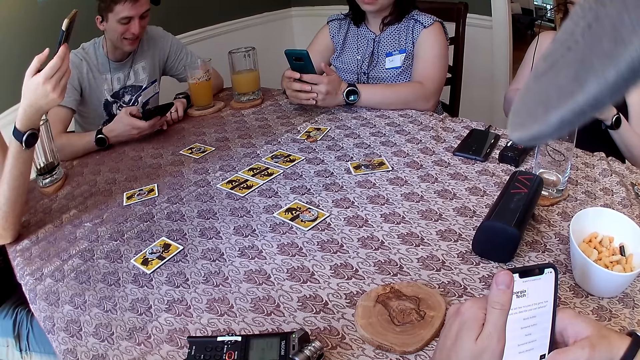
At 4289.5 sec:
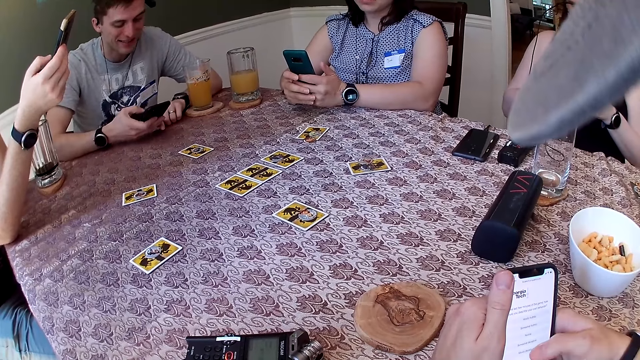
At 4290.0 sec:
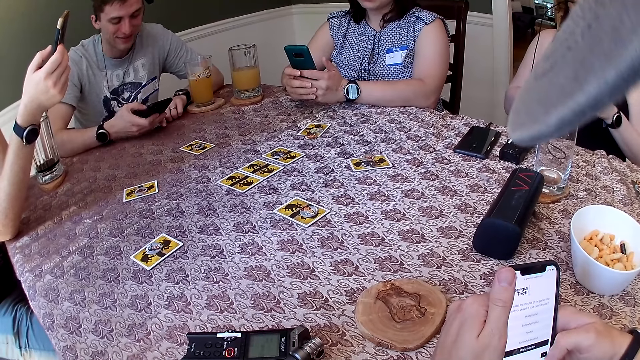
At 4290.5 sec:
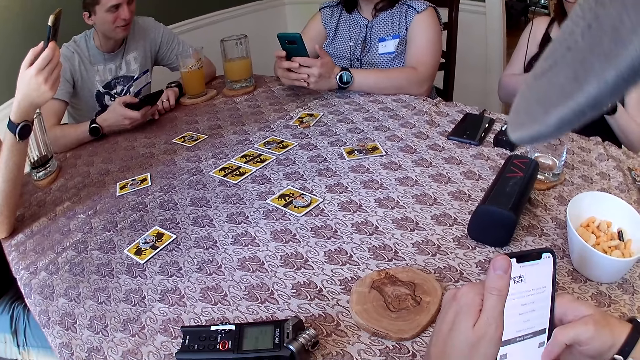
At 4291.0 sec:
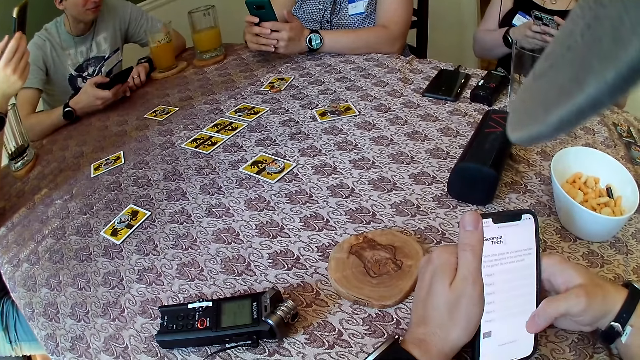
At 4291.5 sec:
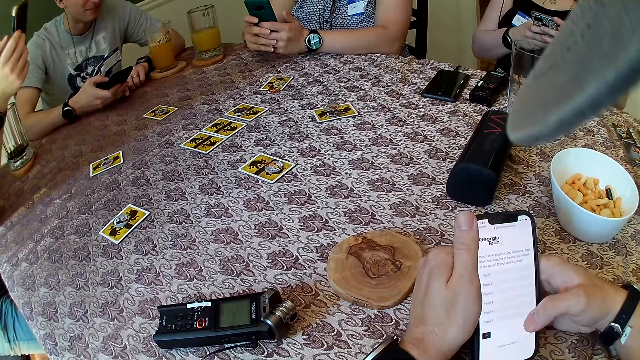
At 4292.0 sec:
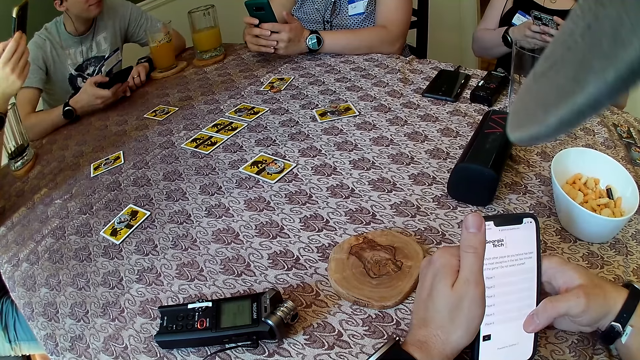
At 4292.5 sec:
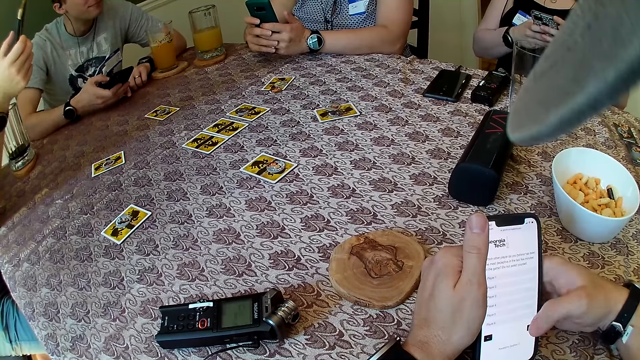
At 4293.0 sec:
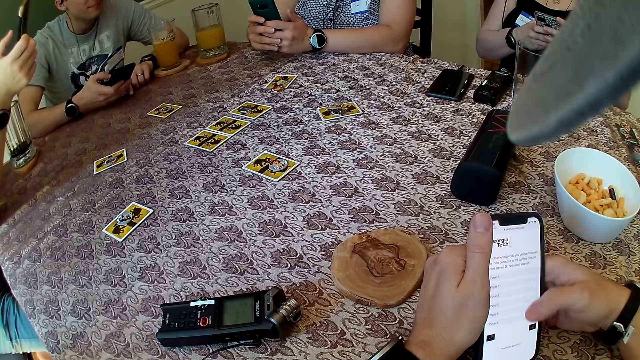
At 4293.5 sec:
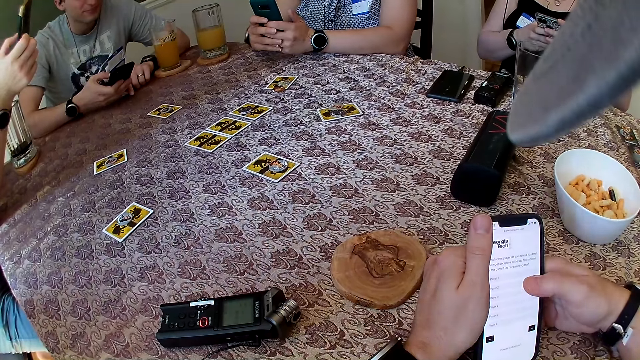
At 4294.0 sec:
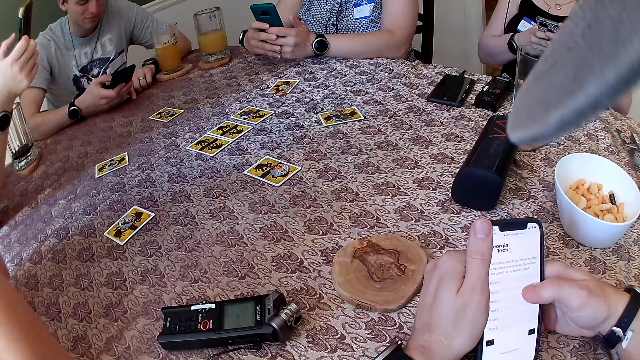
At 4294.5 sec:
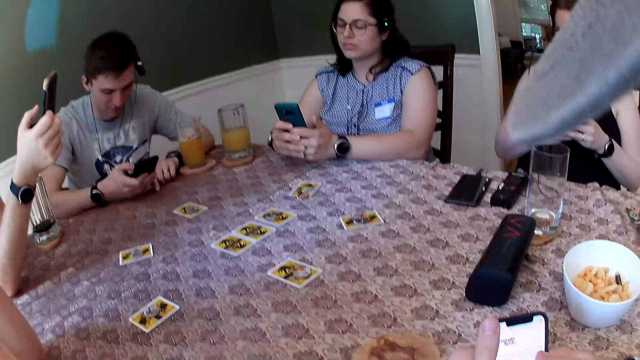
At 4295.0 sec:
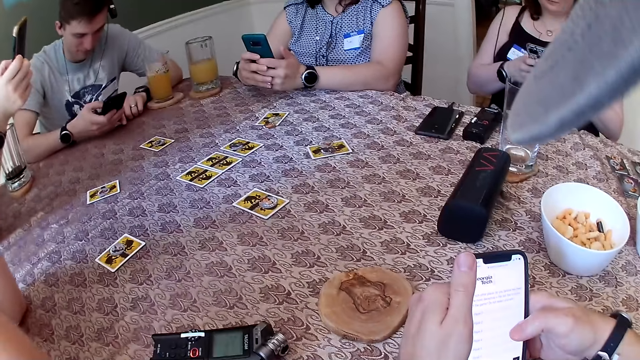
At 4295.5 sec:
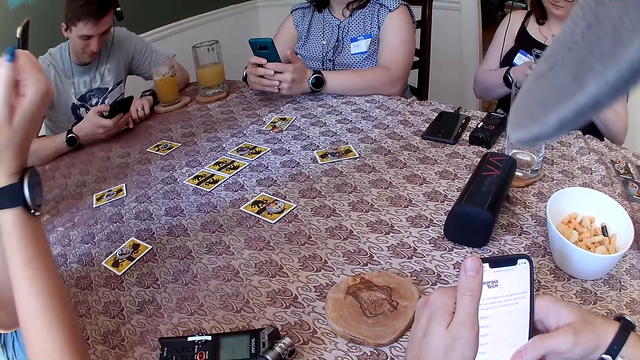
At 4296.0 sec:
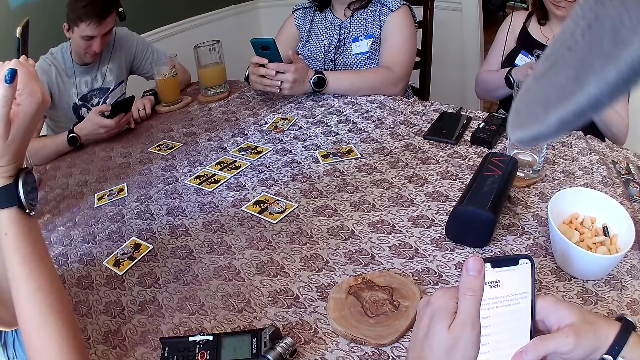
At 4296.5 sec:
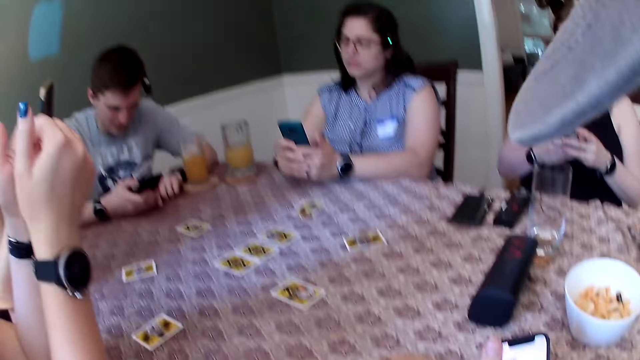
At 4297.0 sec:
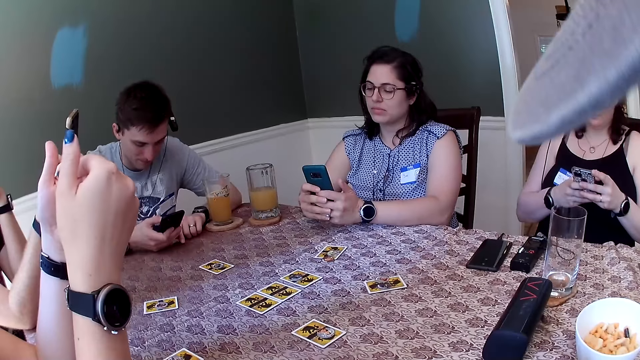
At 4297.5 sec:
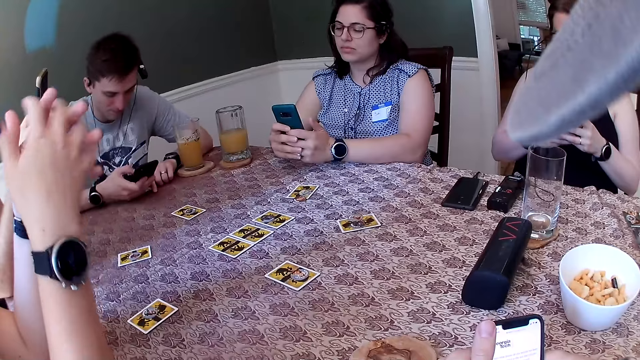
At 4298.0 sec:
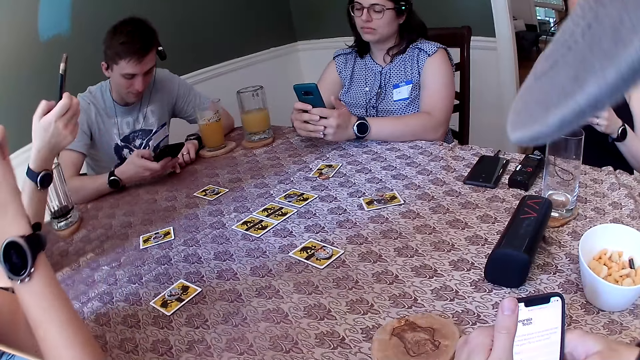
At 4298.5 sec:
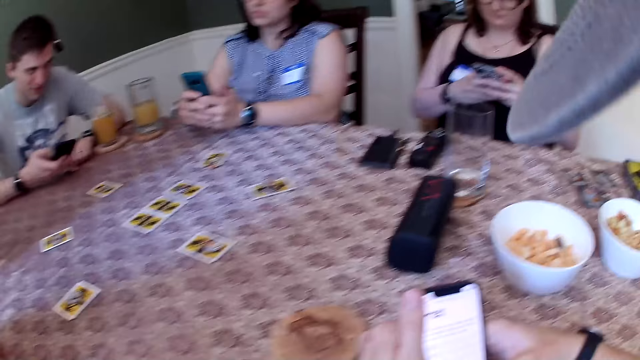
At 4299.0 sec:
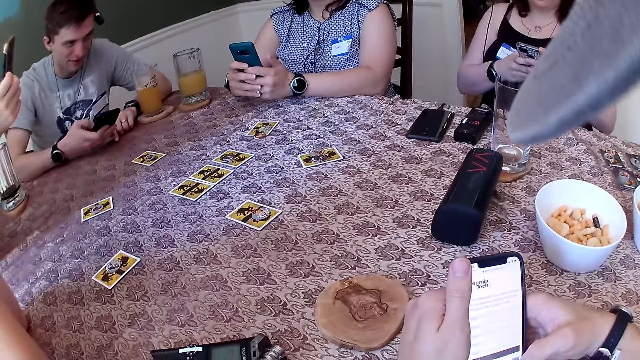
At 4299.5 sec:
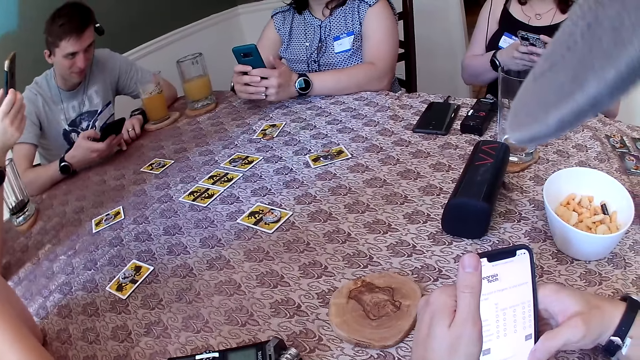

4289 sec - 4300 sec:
A woman places her elbows on the table. The camera wearer looks around.

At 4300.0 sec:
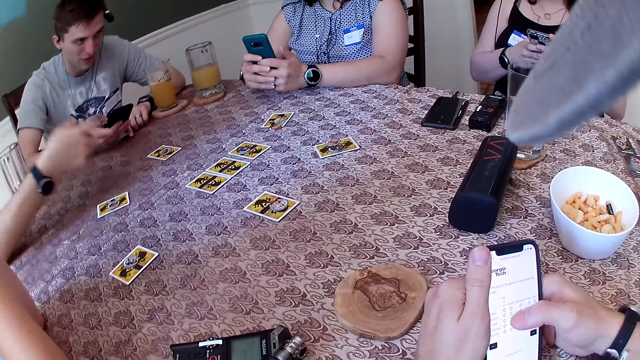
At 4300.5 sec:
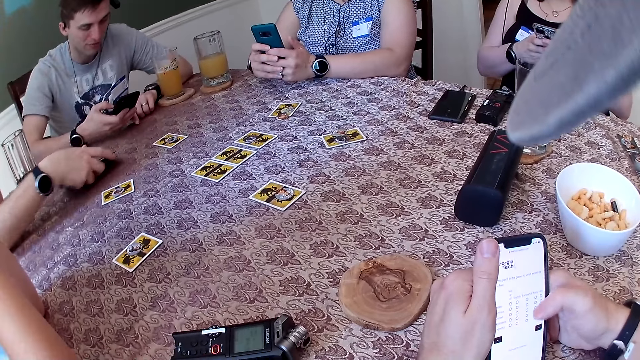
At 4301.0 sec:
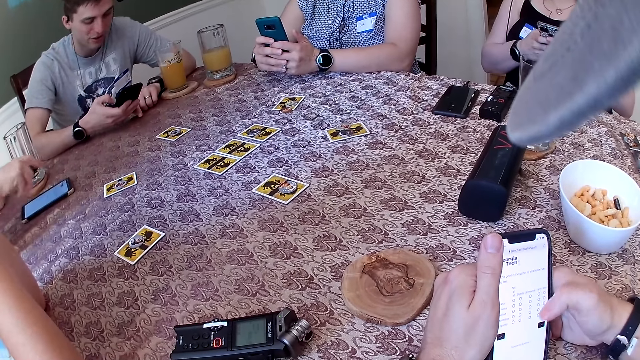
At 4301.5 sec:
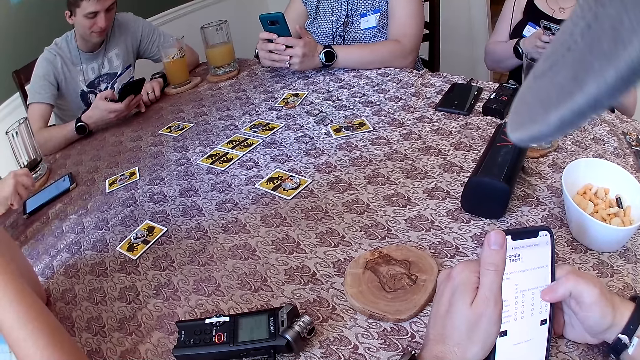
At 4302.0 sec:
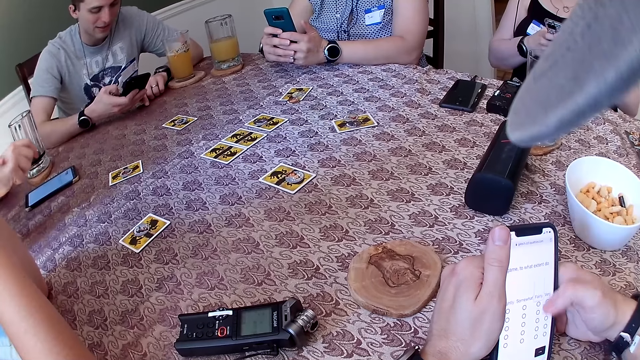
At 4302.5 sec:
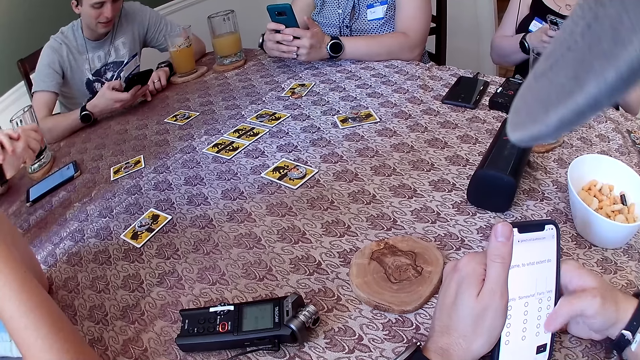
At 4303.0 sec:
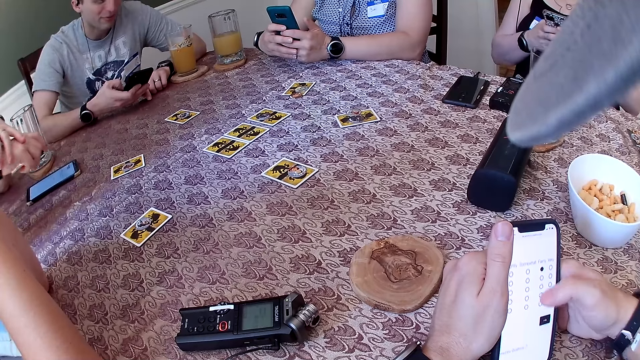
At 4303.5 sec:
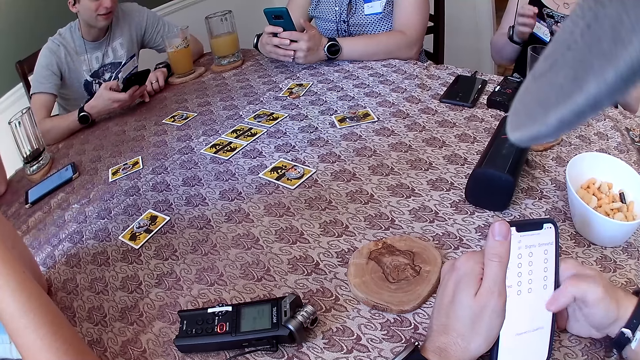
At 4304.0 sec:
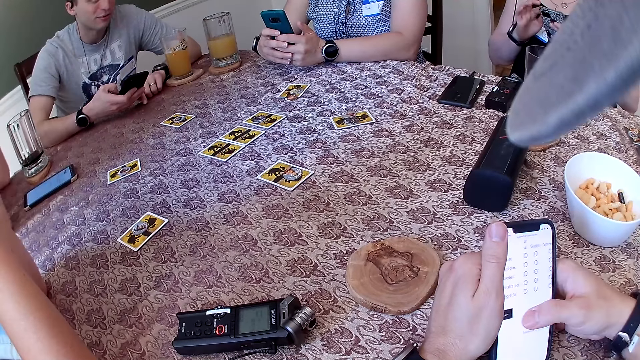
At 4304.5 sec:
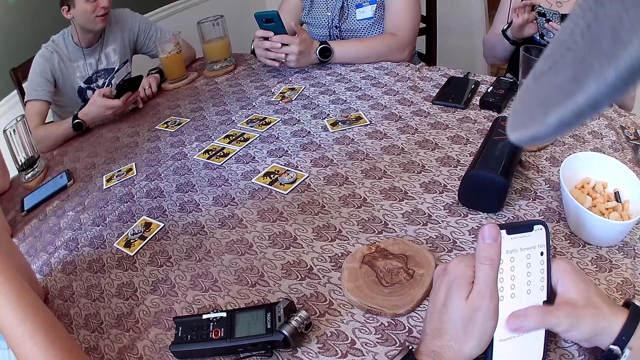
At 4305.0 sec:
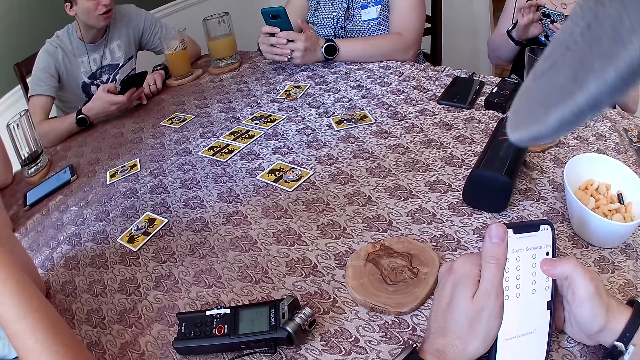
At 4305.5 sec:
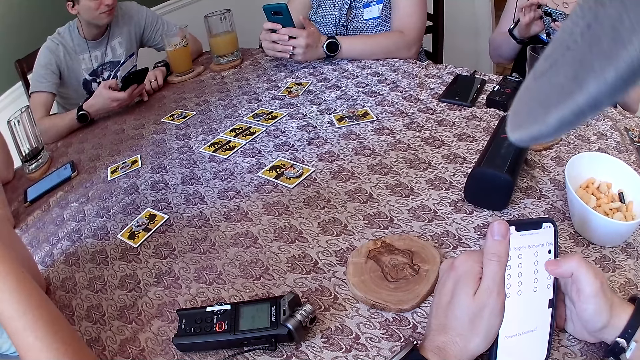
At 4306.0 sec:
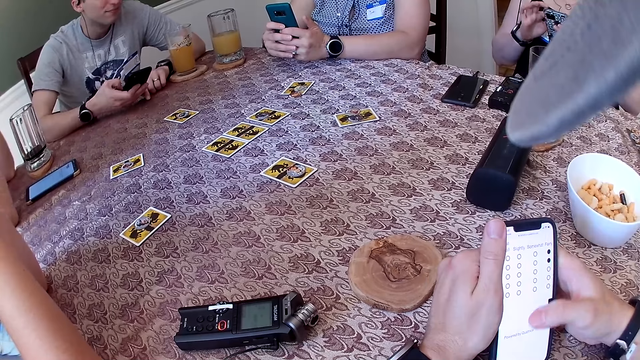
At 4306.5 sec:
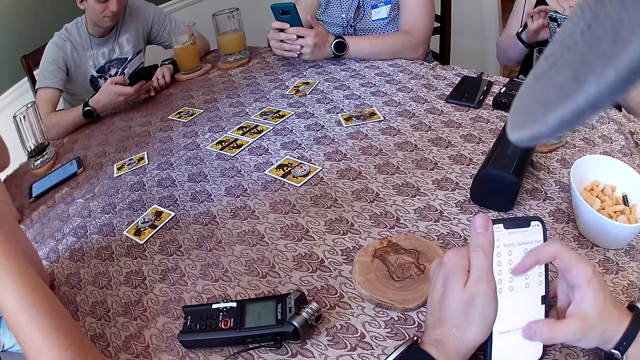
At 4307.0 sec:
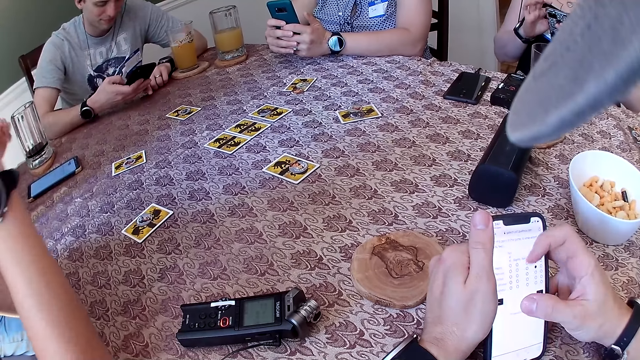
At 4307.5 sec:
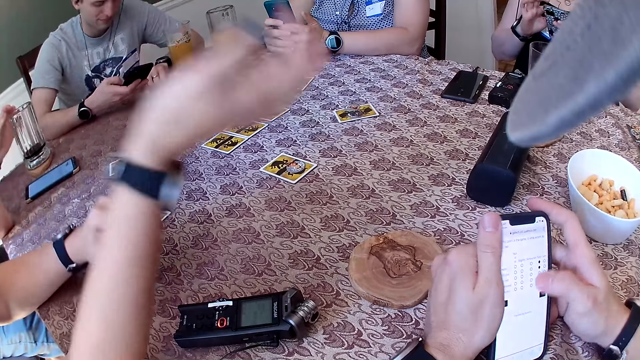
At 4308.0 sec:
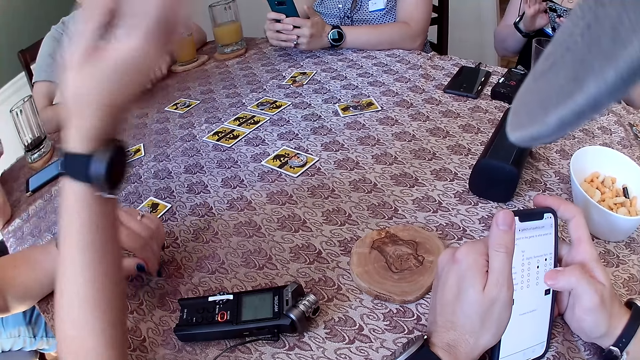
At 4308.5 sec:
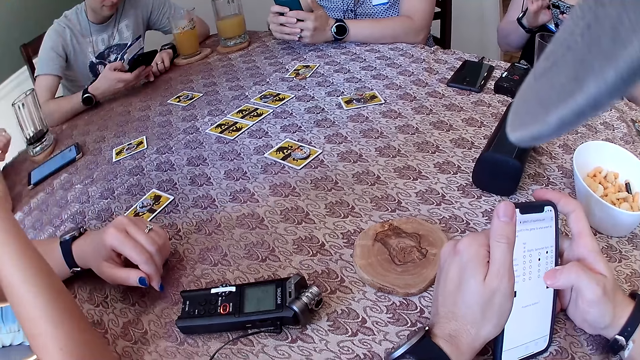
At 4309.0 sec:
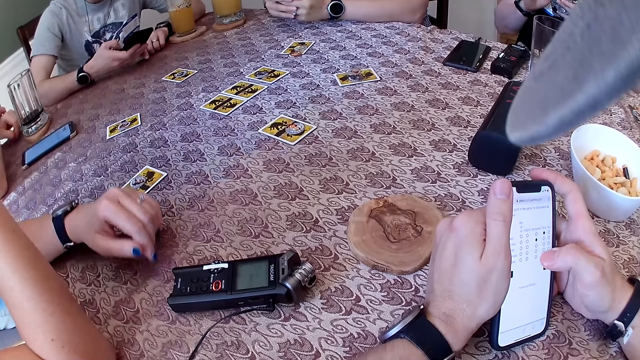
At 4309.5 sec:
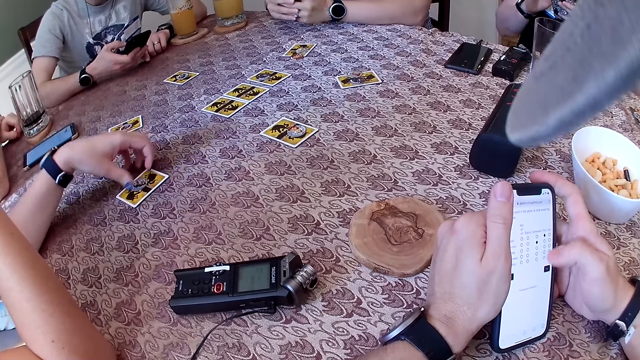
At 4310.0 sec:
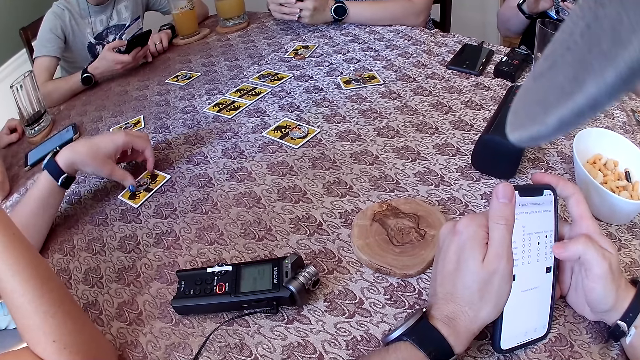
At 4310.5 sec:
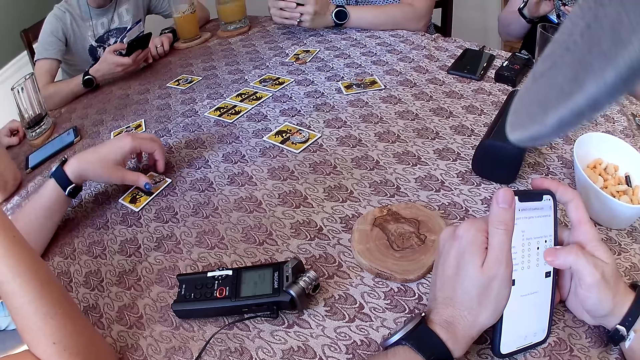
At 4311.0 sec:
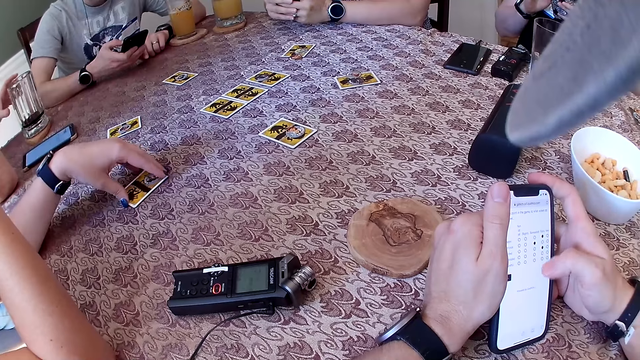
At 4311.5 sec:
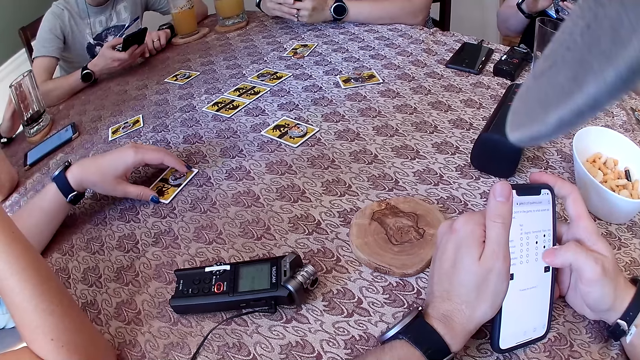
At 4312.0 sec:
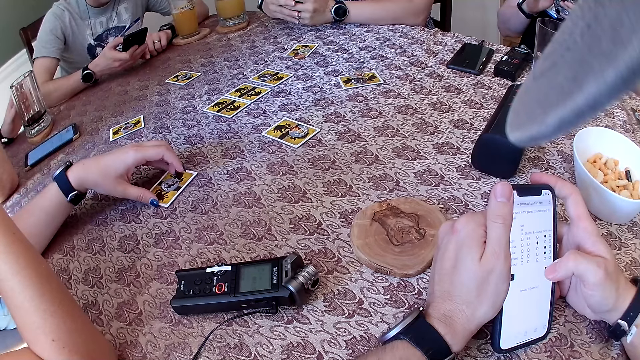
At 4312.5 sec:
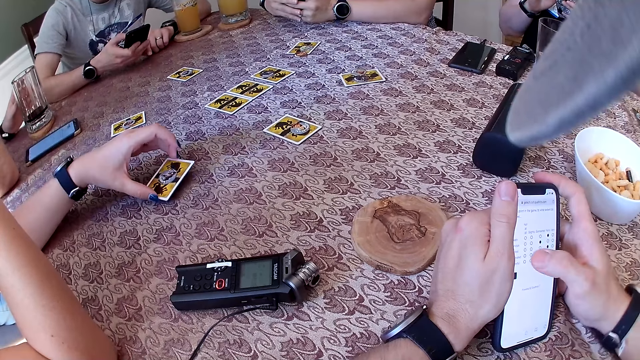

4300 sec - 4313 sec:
The man drops the phone on the table with his right hand. The camera wearer uses the phone. The woman moves a chip on the table with her left hand.
